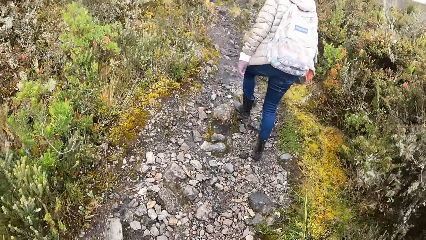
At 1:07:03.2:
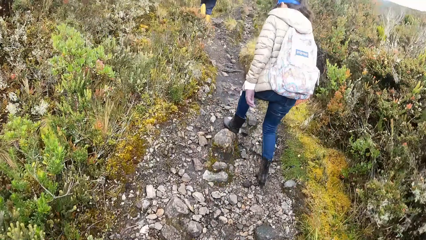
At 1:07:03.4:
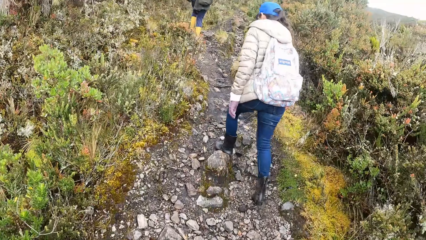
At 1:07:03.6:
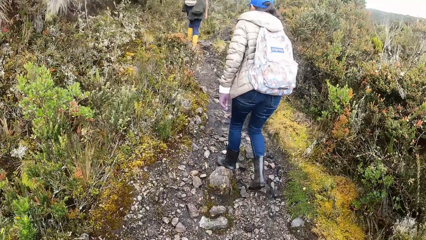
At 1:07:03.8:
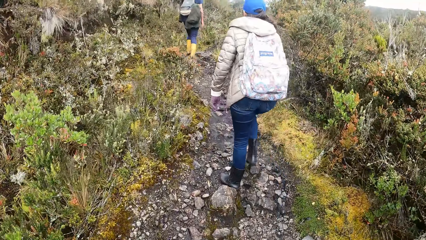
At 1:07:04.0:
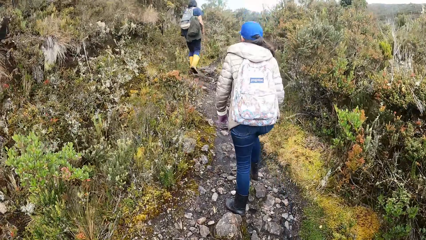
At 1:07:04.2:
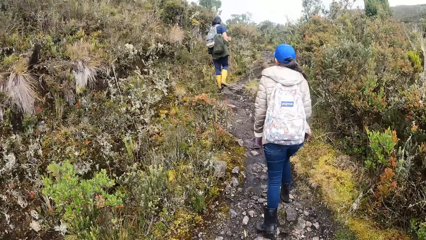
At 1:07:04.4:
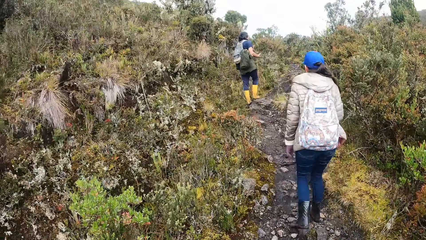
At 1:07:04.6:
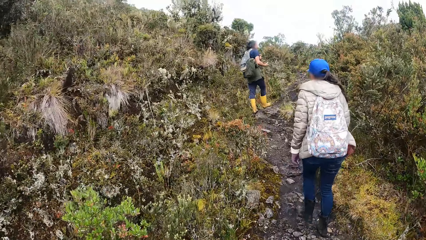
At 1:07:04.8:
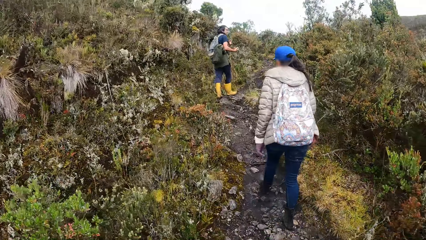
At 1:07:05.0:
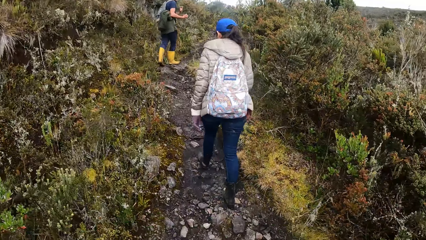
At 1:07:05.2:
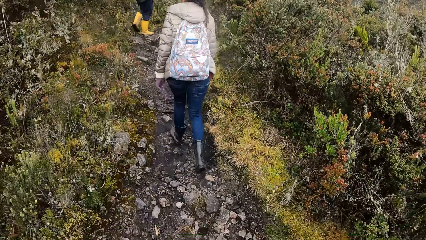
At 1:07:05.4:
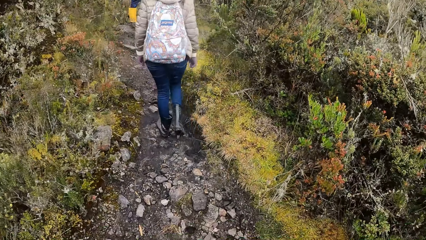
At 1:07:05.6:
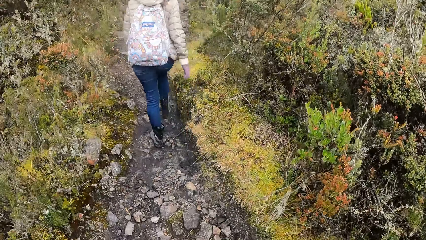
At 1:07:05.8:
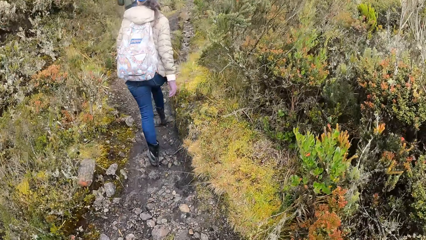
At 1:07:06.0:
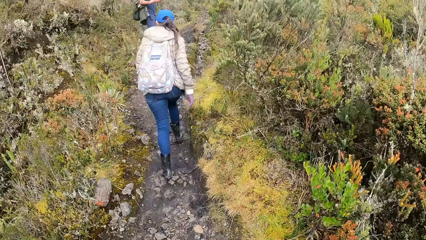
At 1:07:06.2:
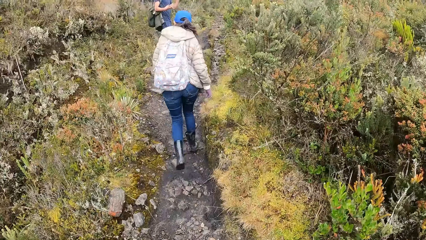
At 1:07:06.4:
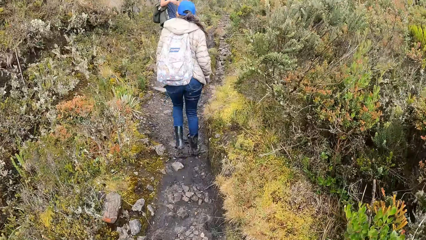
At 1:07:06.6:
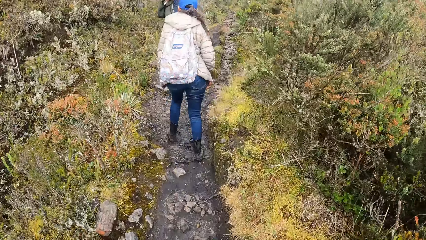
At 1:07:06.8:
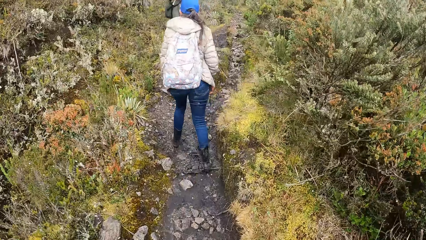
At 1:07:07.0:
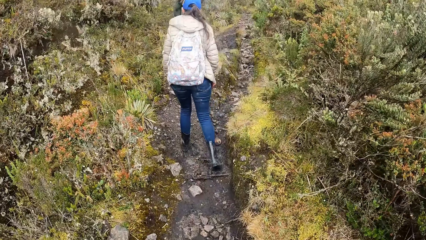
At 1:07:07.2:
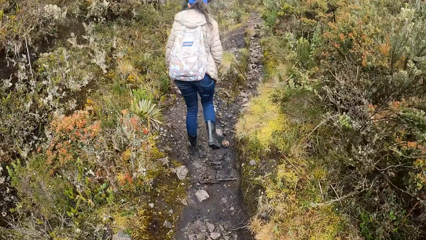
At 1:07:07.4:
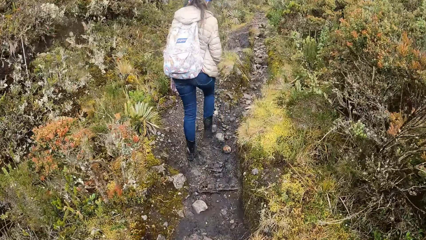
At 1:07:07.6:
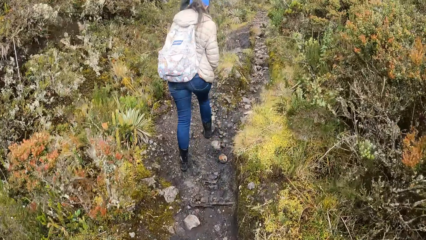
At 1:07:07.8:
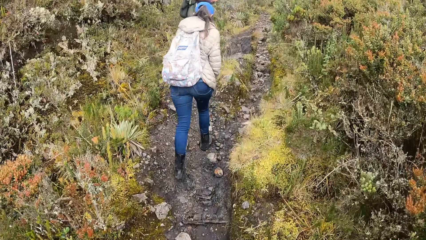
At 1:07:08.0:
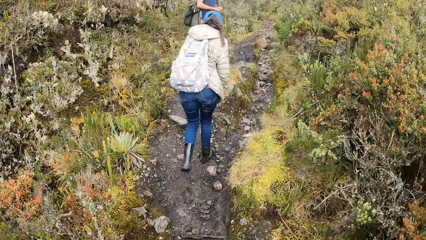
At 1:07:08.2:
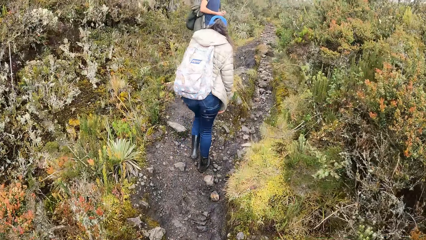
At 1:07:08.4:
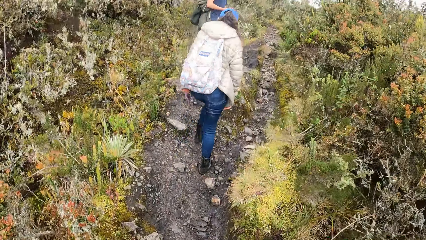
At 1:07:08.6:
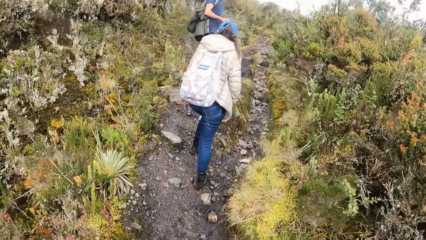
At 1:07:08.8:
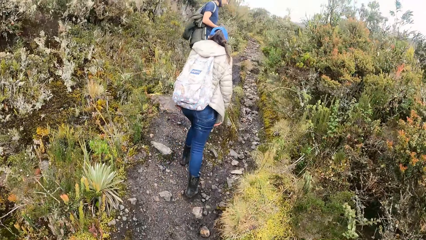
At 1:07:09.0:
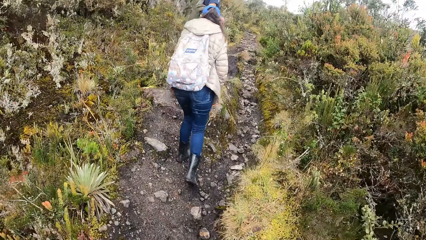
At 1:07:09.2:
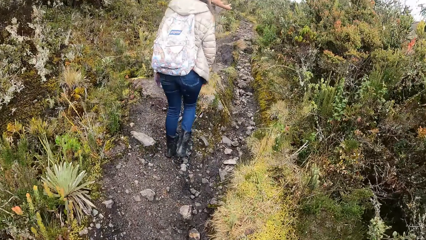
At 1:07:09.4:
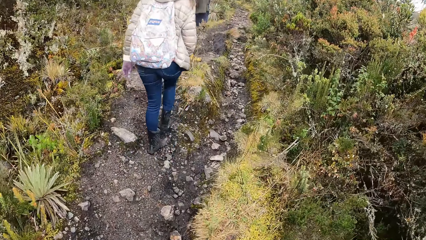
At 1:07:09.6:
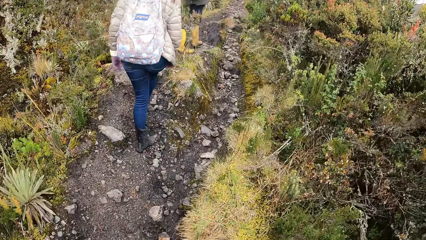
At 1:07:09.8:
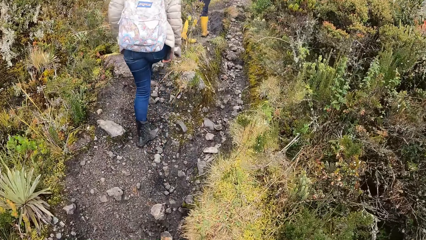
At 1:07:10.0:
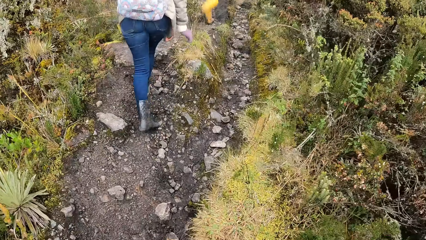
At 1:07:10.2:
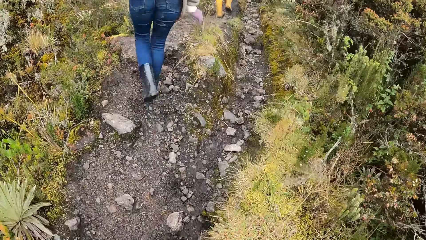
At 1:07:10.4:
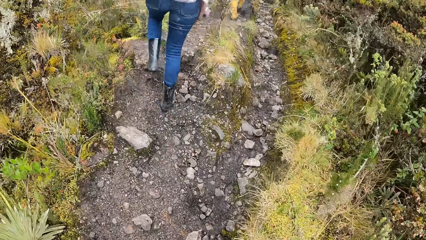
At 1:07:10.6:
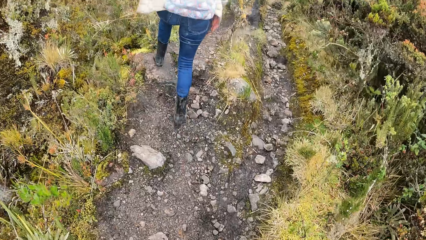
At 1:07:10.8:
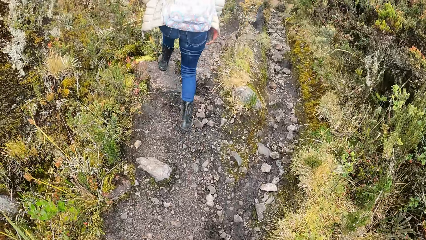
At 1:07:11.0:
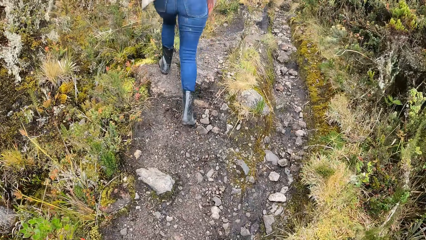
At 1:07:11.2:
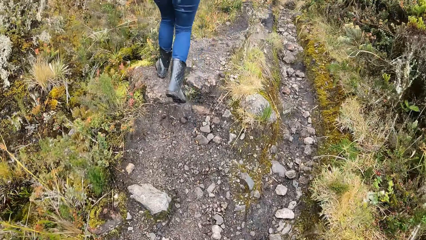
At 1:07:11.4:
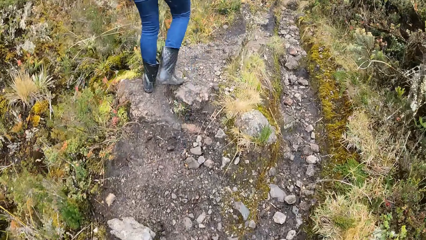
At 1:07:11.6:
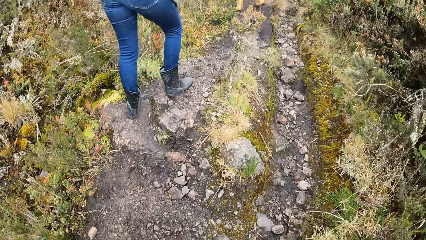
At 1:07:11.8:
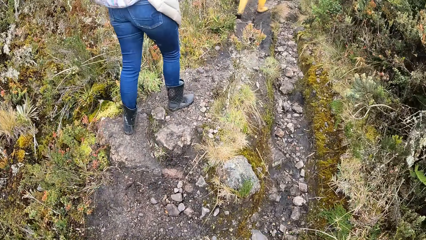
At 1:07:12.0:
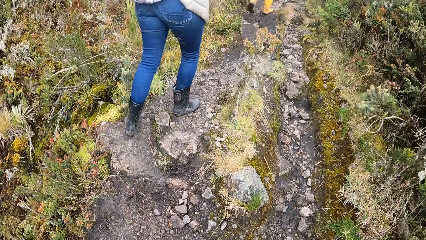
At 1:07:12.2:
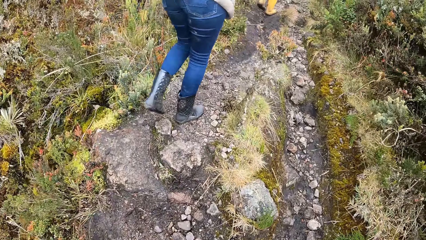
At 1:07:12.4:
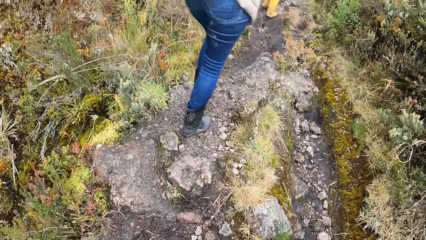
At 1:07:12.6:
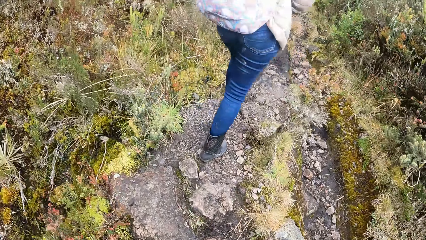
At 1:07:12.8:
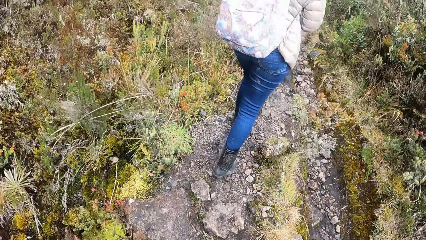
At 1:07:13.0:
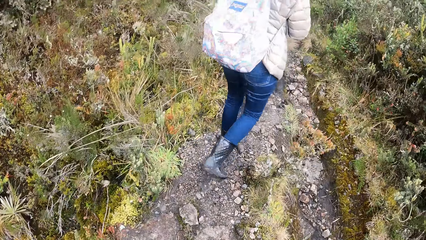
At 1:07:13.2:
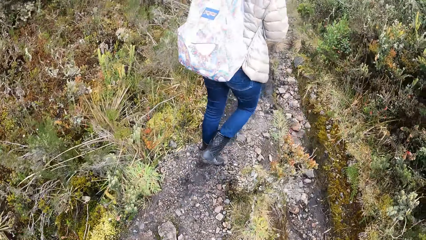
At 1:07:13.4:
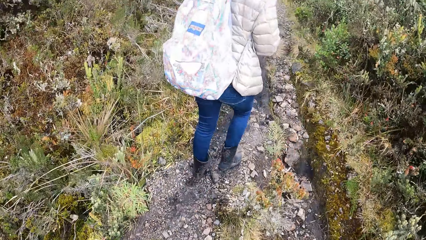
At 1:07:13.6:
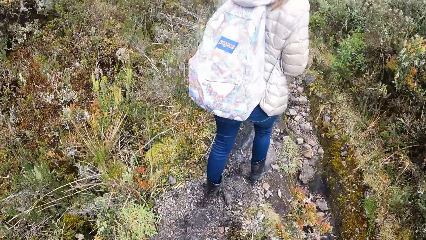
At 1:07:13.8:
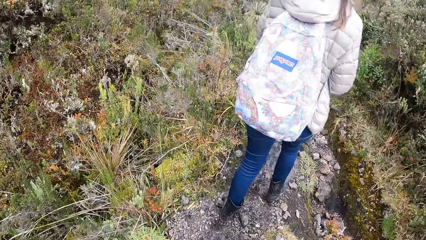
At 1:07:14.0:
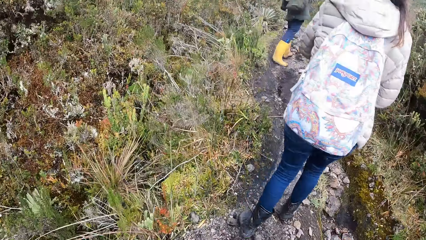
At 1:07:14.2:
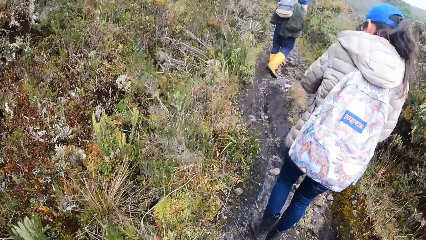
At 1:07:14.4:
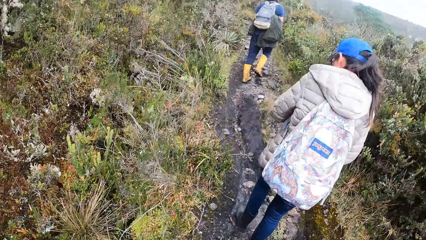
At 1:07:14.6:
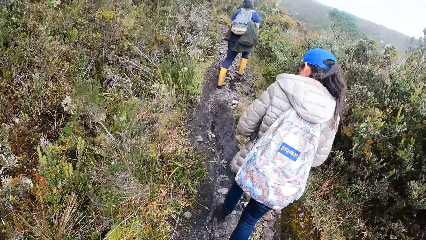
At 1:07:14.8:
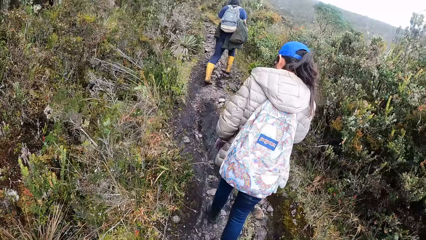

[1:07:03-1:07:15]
A man stops for a while. The man walks up the road.

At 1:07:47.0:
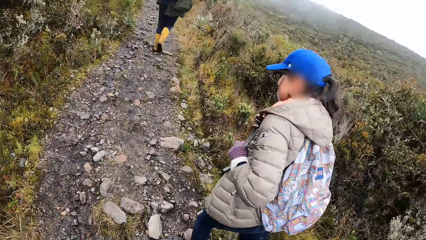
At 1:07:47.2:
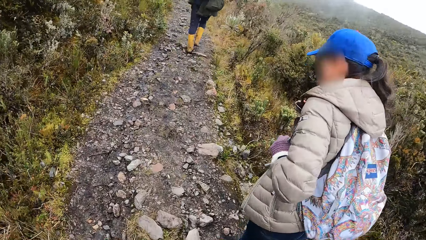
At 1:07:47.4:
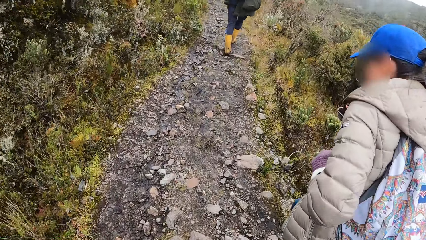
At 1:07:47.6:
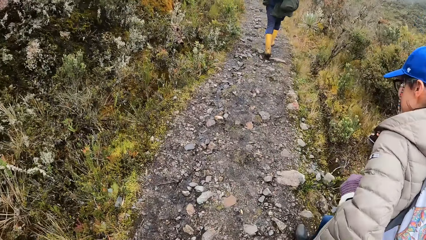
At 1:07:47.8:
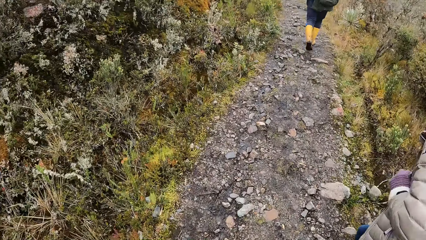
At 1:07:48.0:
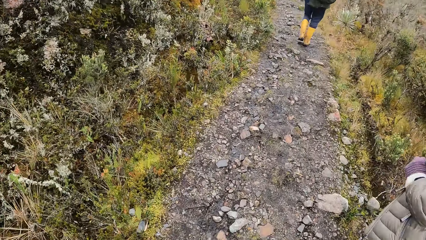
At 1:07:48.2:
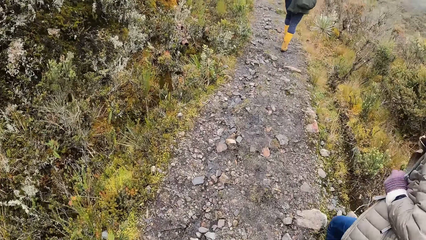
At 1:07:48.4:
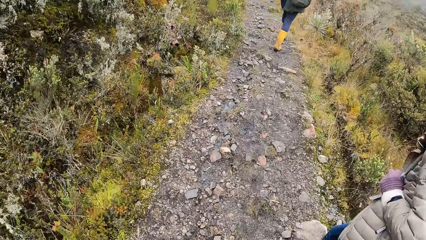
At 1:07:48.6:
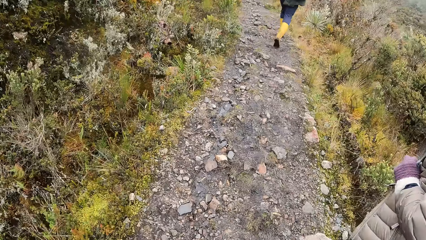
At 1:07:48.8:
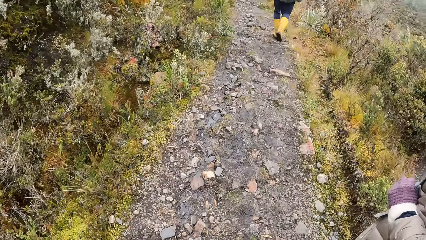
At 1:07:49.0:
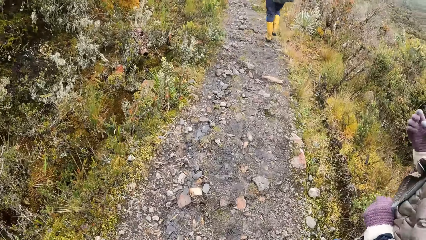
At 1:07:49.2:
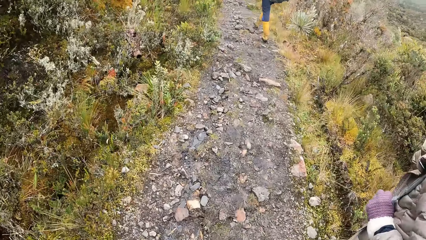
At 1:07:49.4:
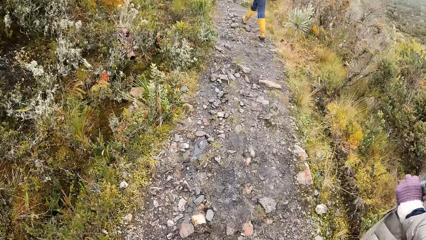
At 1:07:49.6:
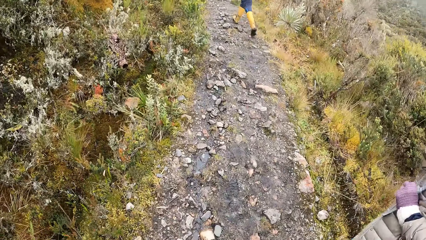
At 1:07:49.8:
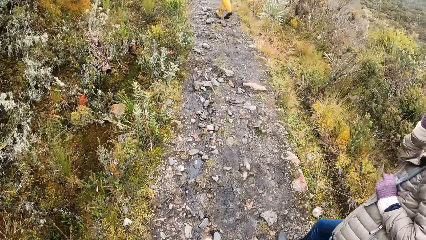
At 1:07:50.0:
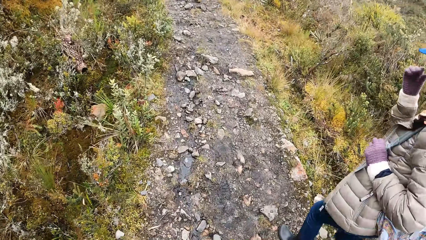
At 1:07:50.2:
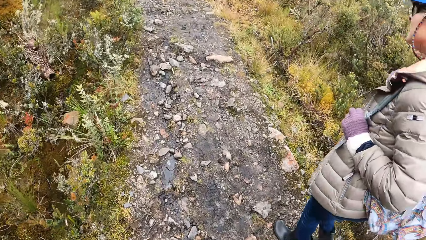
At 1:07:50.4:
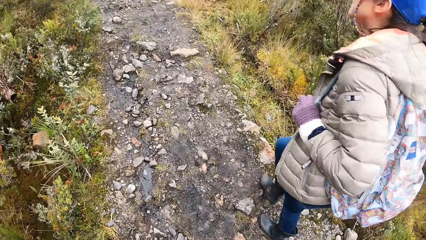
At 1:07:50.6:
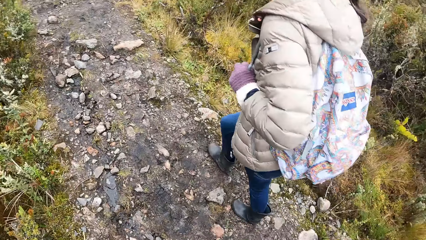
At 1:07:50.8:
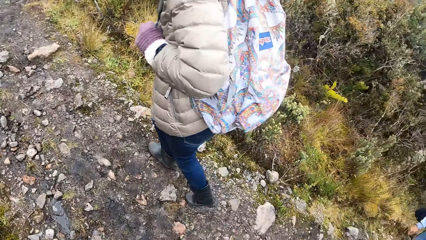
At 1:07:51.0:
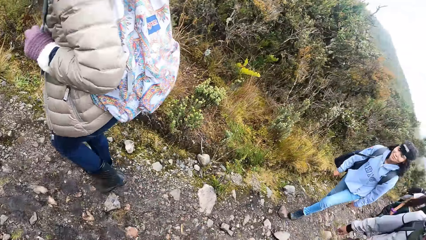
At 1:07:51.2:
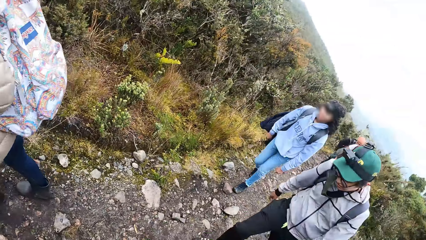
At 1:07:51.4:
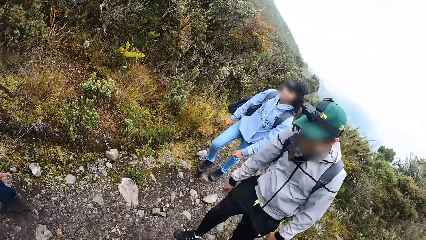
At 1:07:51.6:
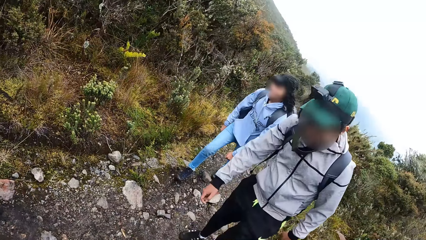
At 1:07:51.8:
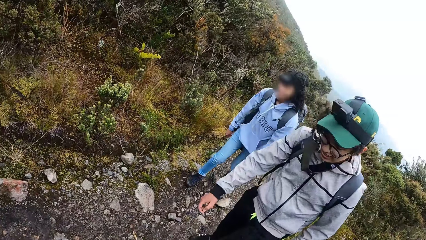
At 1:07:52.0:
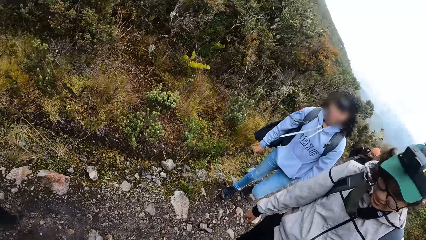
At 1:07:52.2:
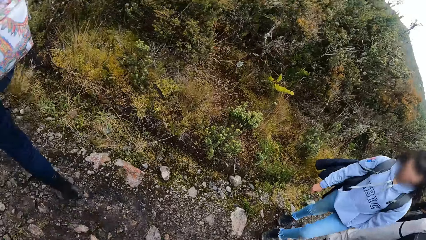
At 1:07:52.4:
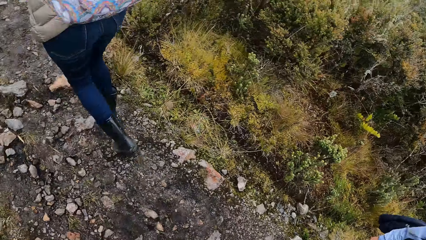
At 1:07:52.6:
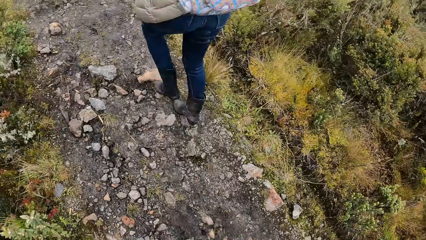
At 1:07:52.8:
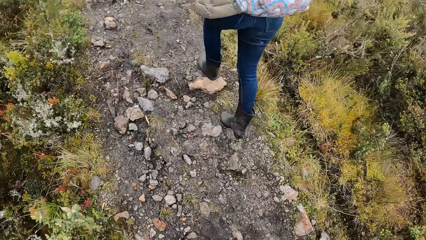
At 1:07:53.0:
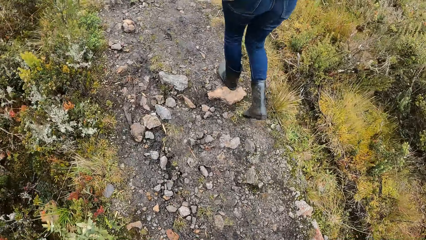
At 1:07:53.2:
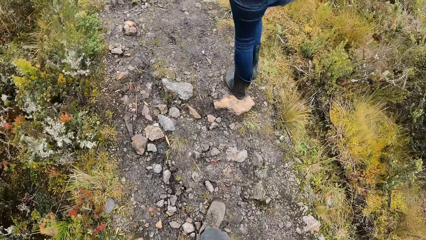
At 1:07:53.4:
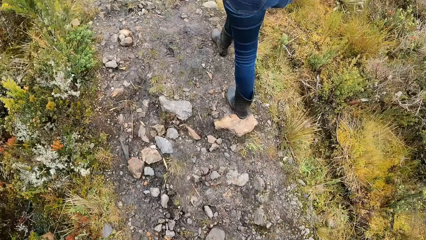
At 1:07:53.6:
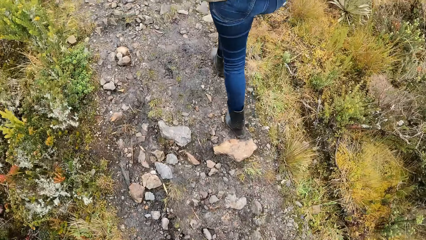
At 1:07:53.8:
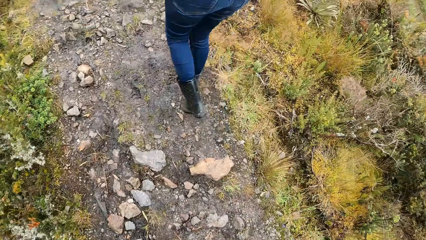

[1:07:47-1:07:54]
A woman removes her right hand from a strap of a backpack at her back. The woman removes her right hand from her face. The camera wearer turns towards a group of people or colleagues. They look at the colleagues. They look at the road.
